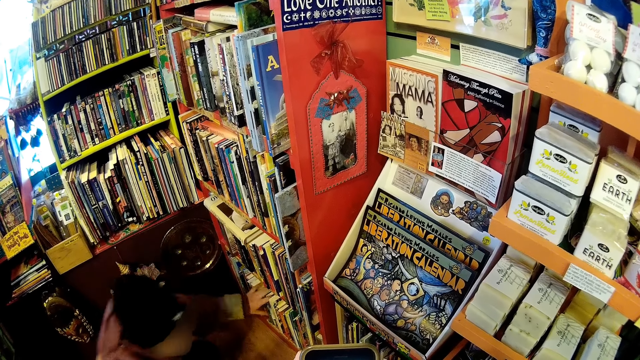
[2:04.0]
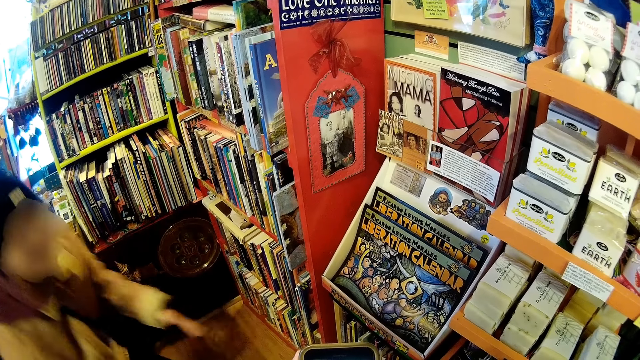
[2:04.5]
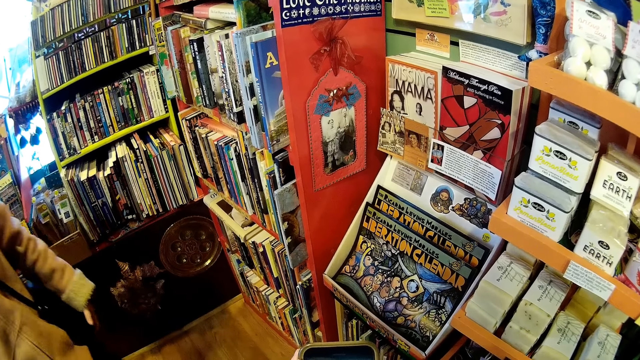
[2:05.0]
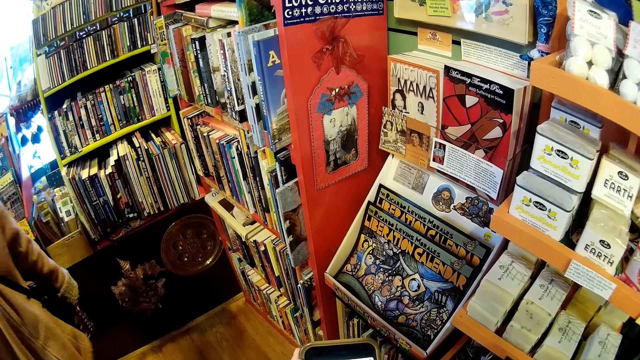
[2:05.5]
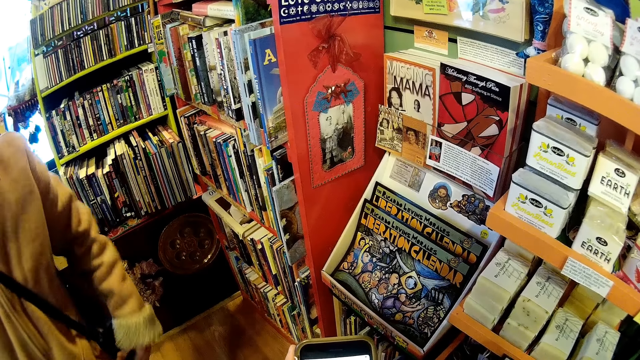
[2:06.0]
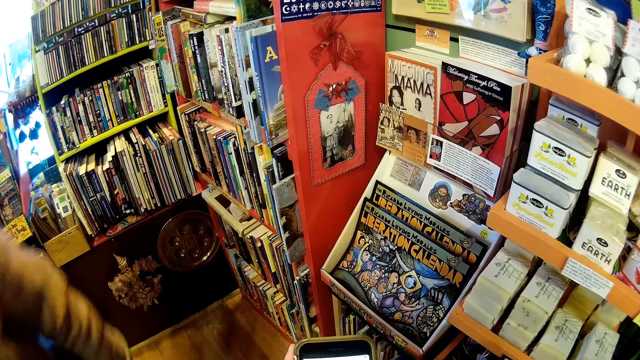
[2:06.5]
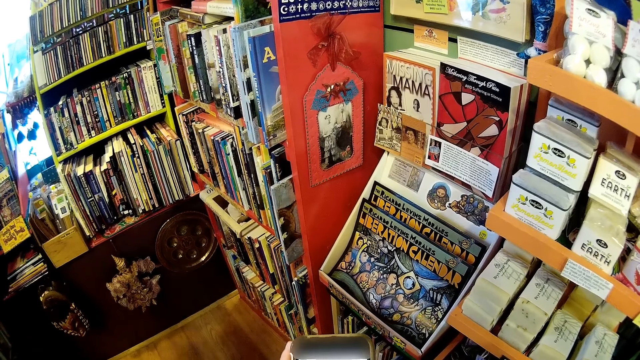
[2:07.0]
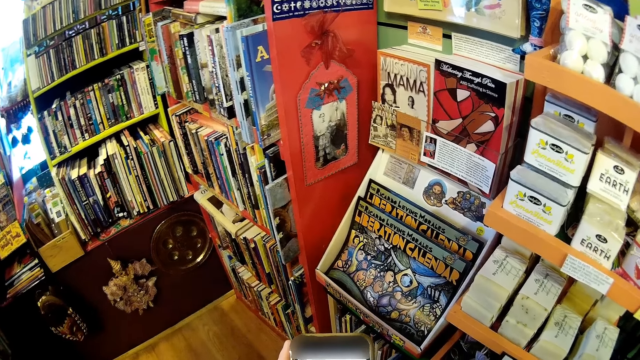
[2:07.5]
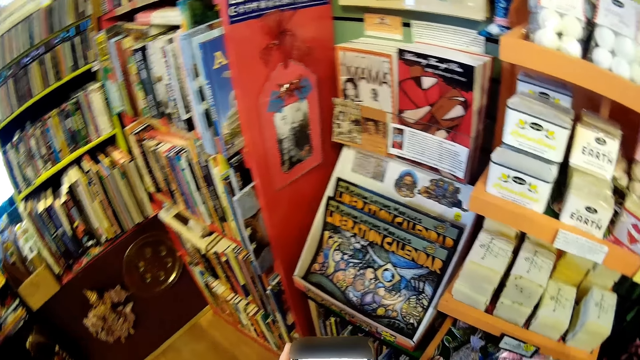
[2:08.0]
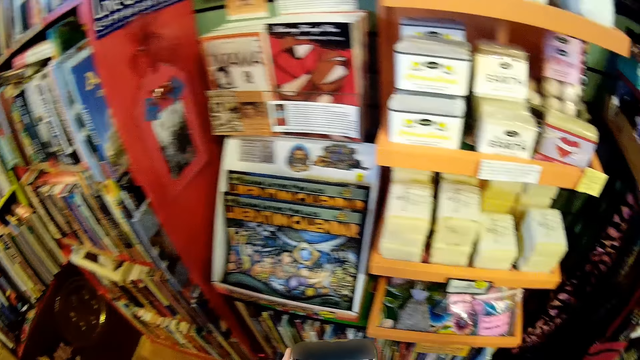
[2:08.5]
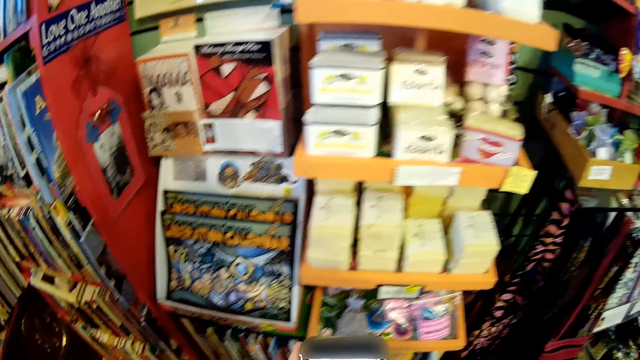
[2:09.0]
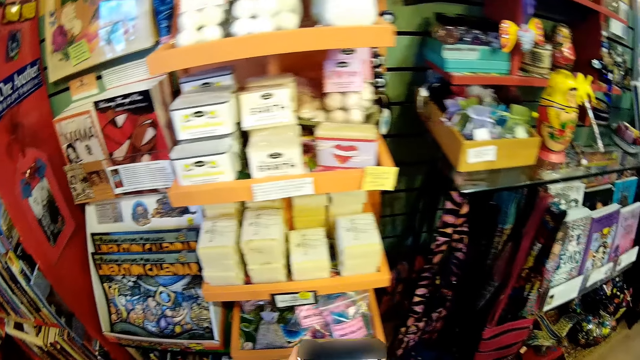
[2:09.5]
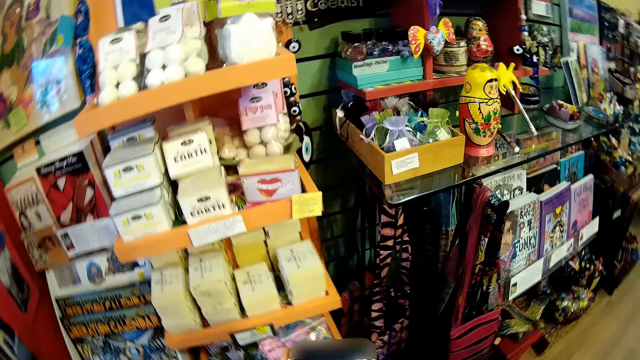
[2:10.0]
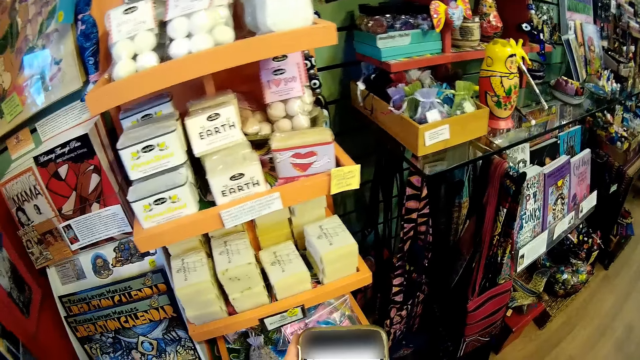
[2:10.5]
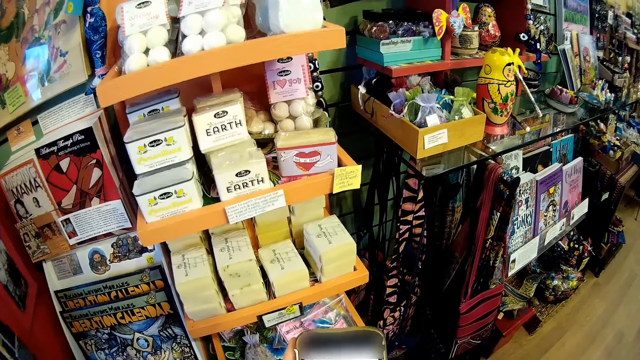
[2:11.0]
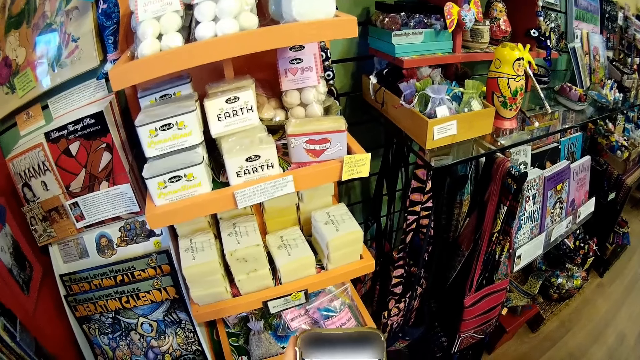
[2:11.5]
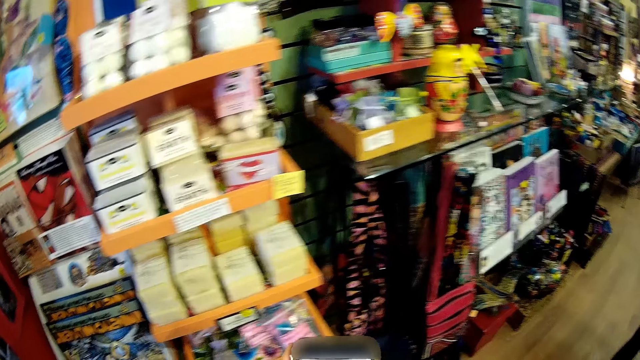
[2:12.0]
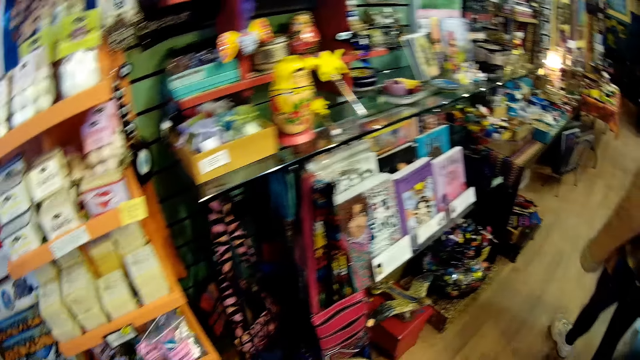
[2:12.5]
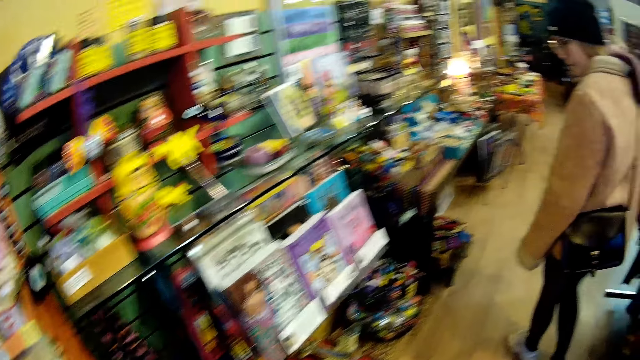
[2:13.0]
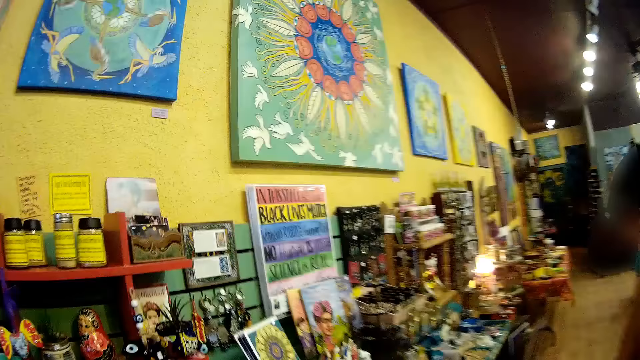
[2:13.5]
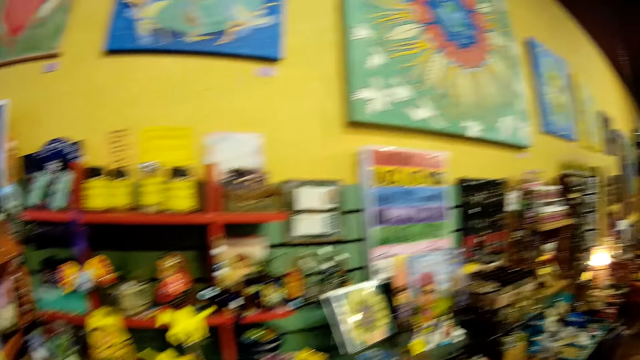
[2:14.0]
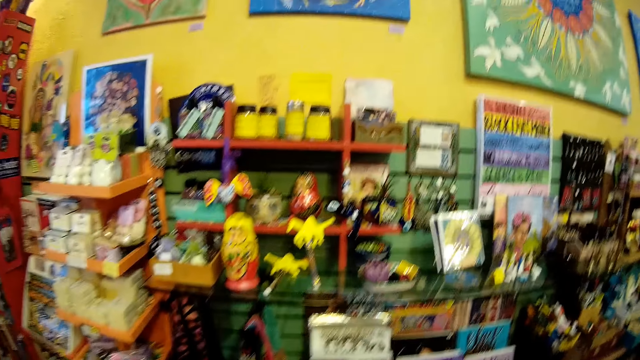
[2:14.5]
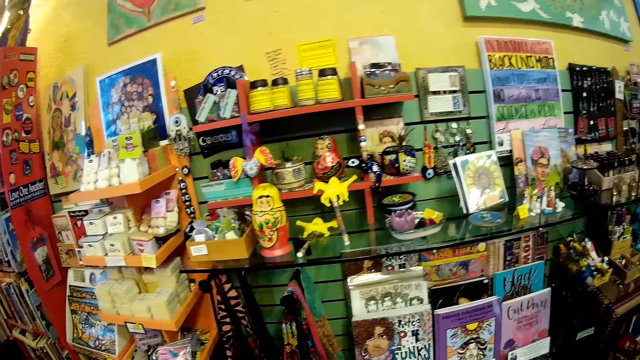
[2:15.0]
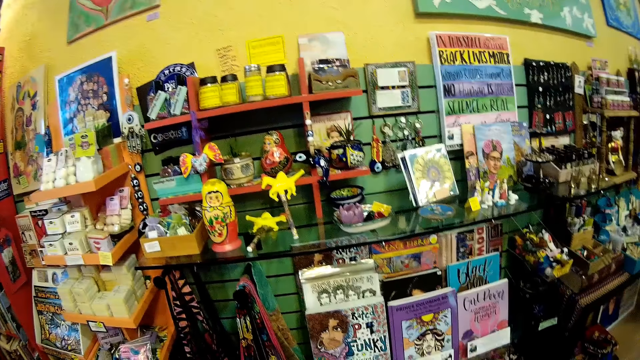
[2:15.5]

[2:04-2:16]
A person stands up and walks in the gallery store. The camera wearer looks around the gallery store. He operates a phone with his left hand. The person looks around the gallery store. The camera wearer looks around the gallery store.

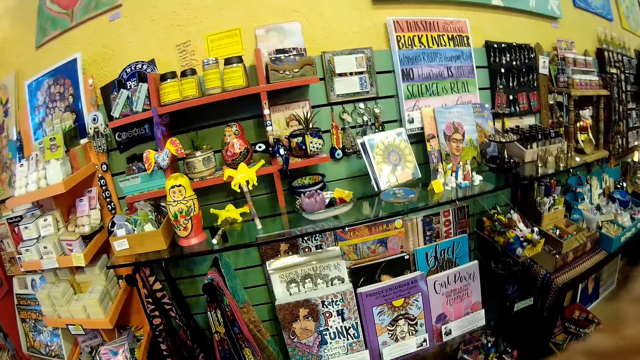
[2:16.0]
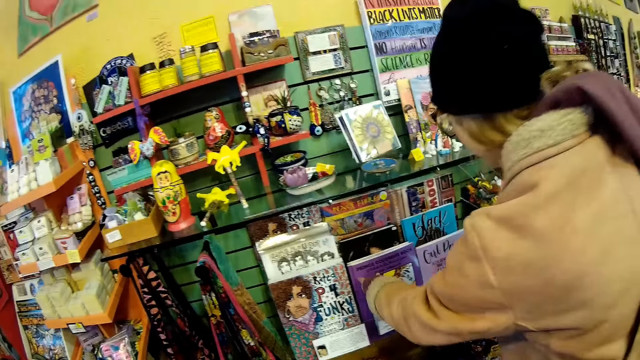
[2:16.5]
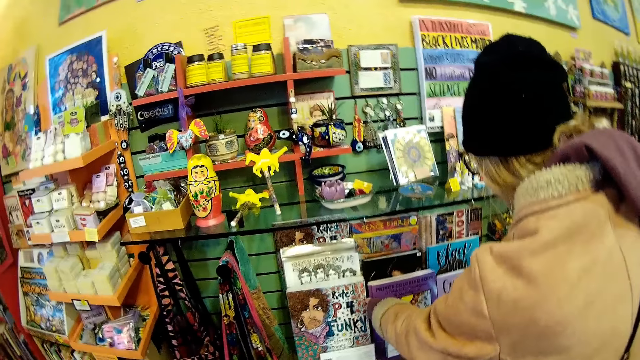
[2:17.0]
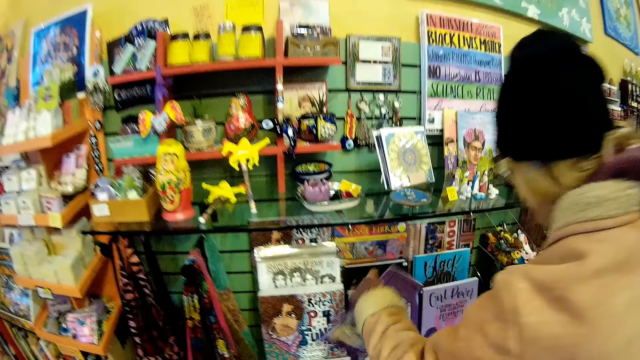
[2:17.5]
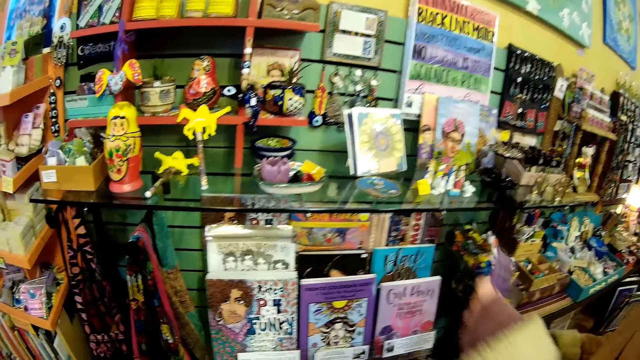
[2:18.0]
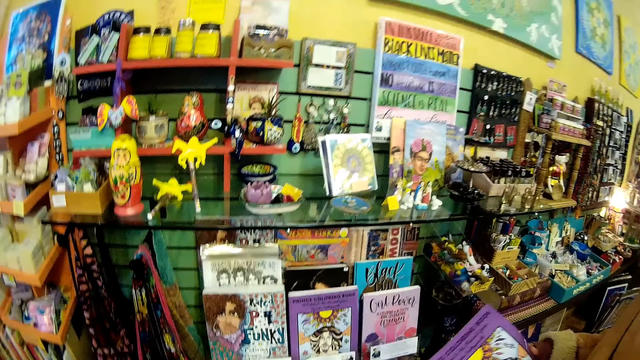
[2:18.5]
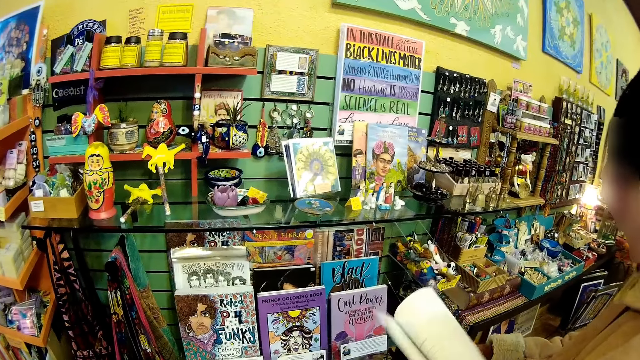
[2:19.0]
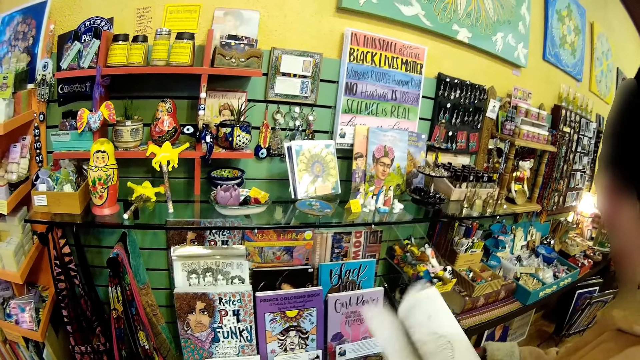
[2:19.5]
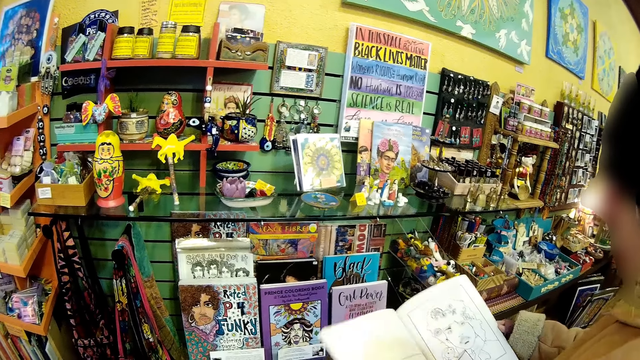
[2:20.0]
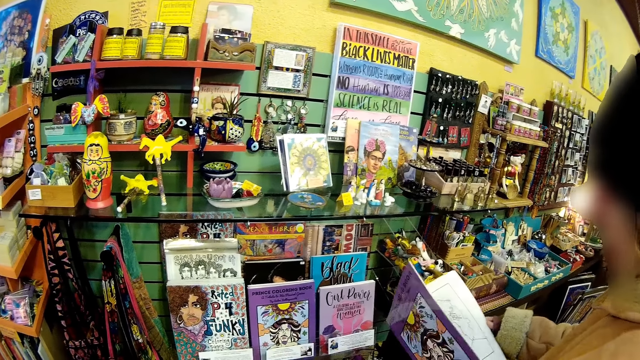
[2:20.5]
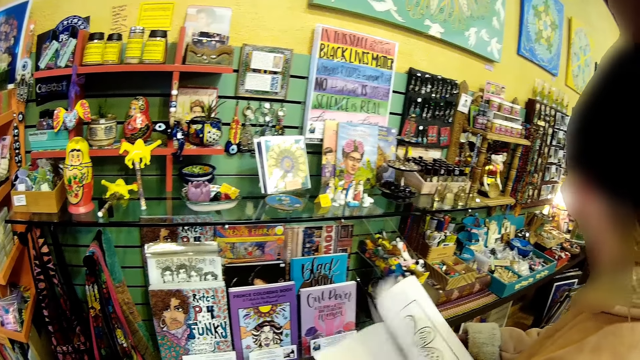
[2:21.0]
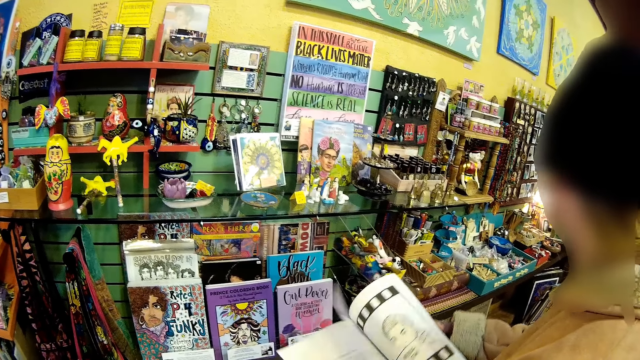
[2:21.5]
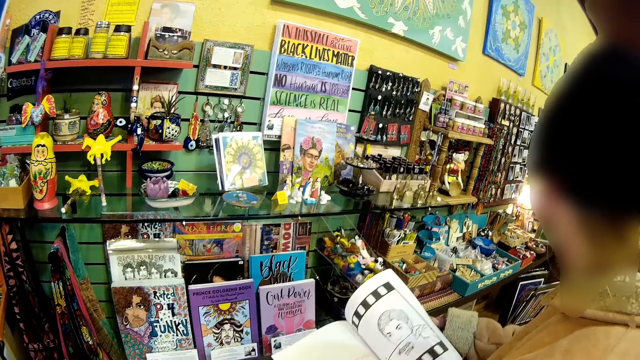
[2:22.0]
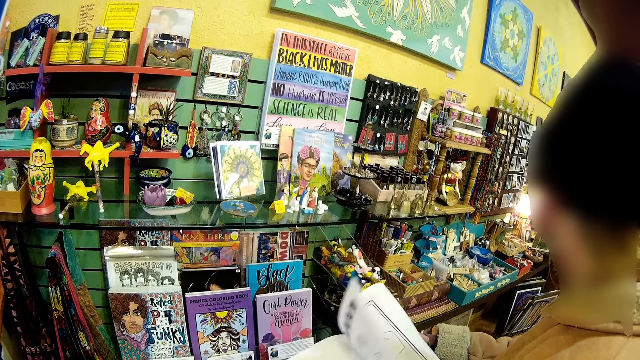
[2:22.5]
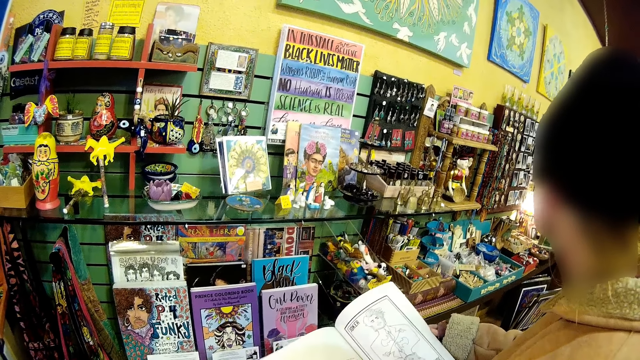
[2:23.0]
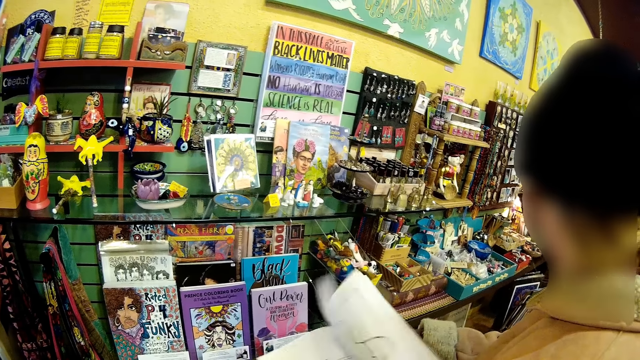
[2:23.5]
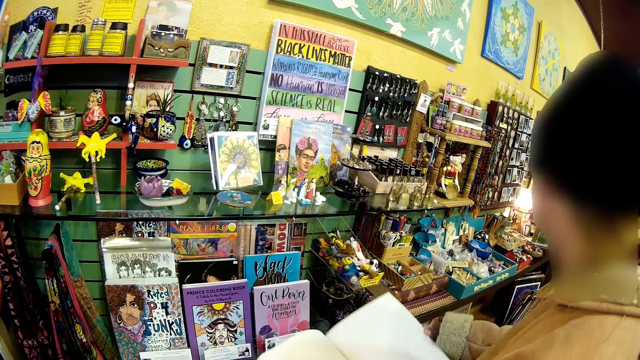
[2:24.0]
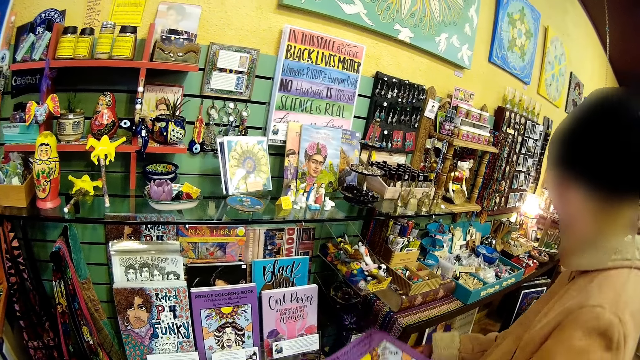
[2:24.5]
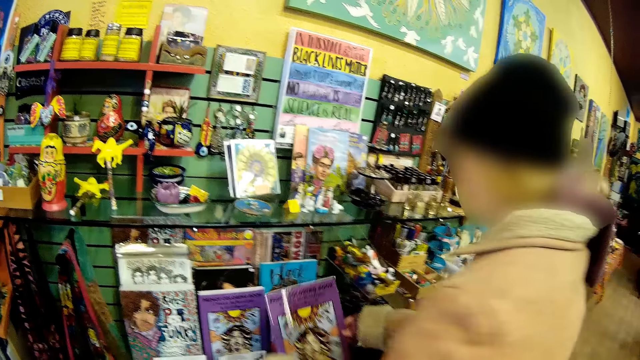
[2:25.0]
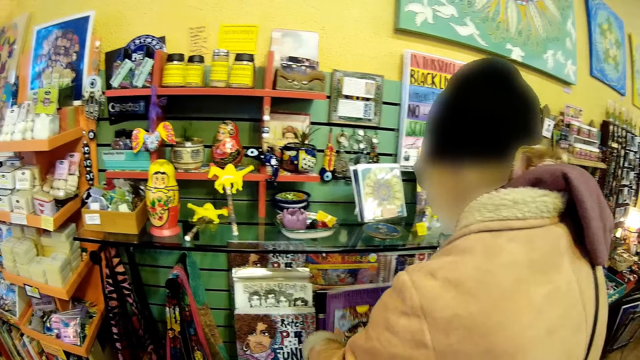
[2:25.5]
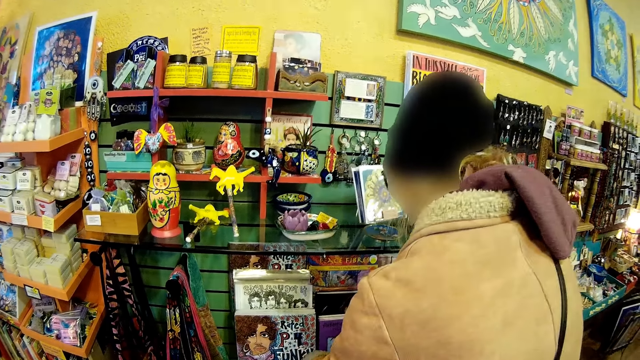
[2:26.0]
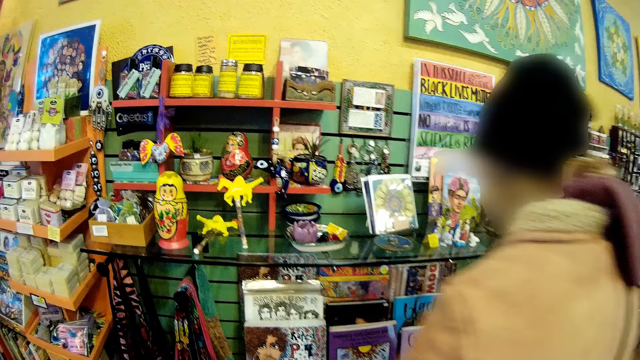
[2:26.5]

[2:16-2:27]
A girl picks a book from a shelf with her right hand. The girl flips through the book with her hands. The girl opens the book. The girl returns the book to the shelf with her right hand.
